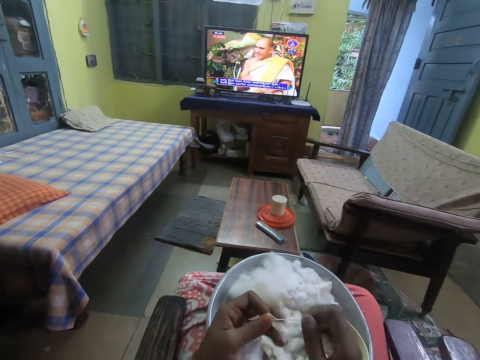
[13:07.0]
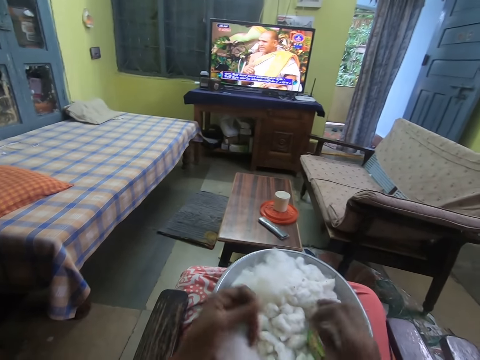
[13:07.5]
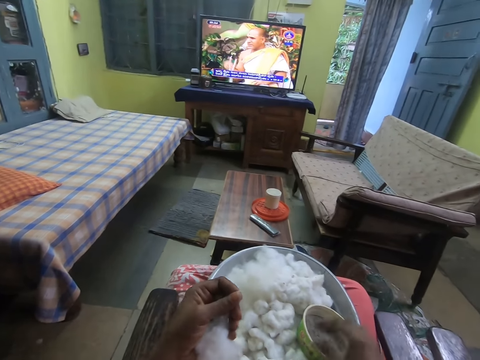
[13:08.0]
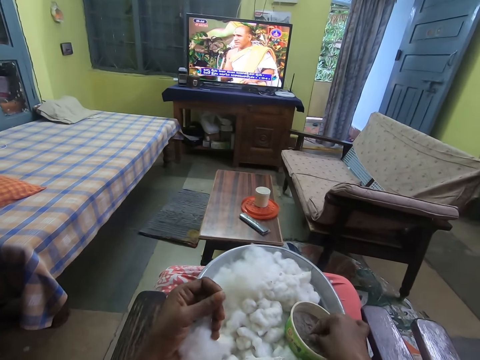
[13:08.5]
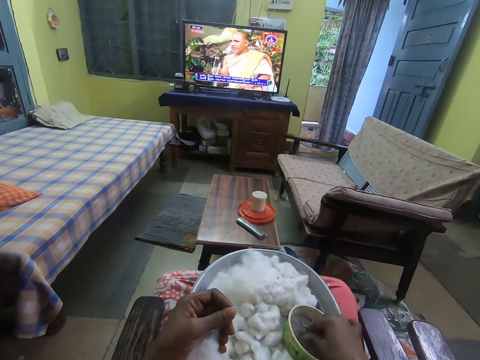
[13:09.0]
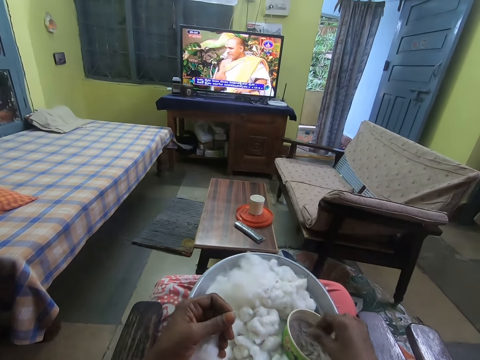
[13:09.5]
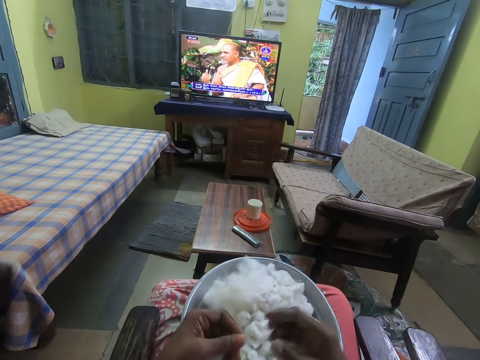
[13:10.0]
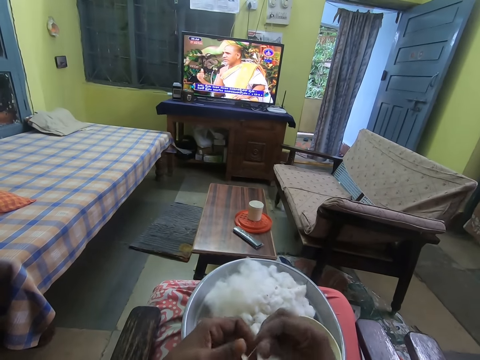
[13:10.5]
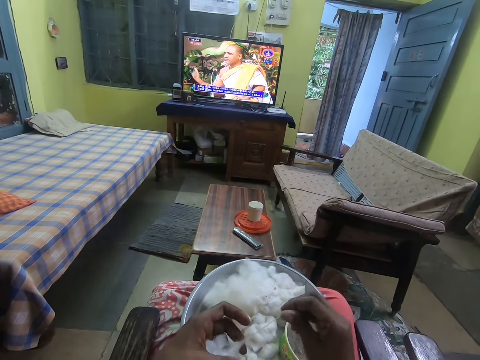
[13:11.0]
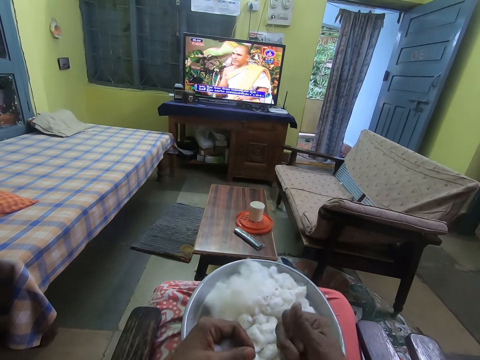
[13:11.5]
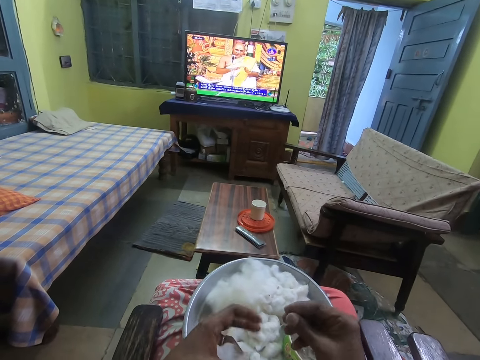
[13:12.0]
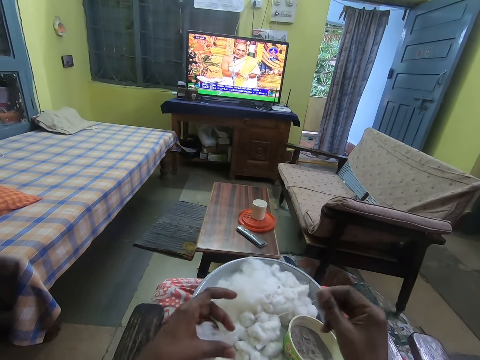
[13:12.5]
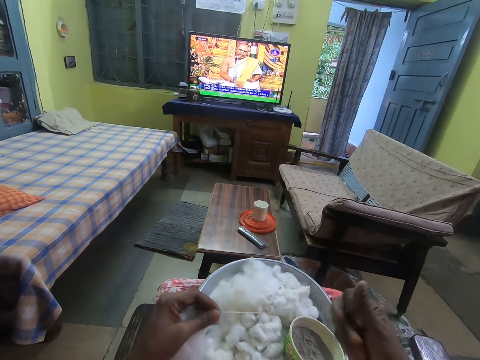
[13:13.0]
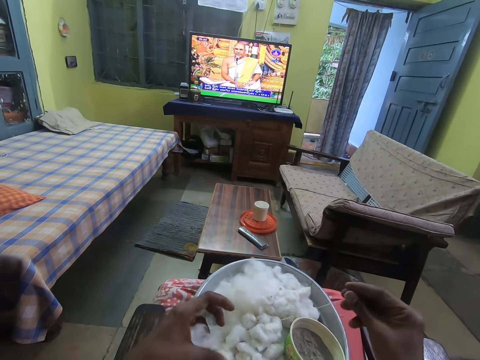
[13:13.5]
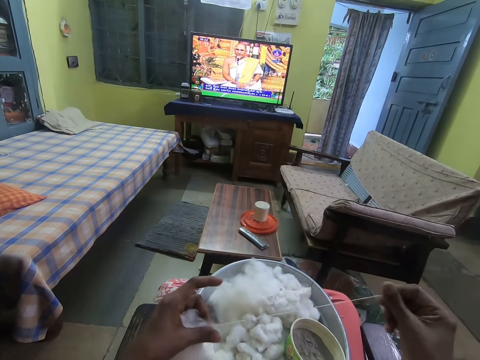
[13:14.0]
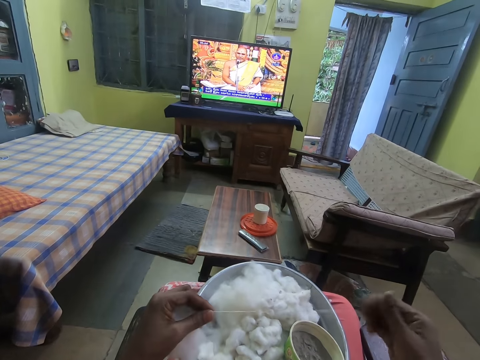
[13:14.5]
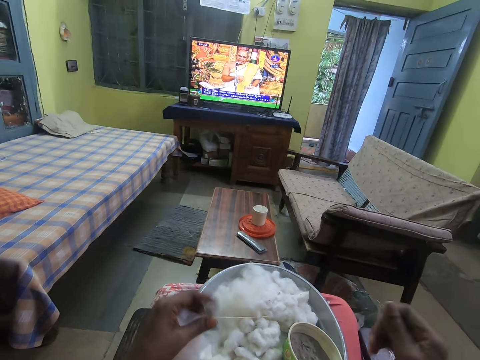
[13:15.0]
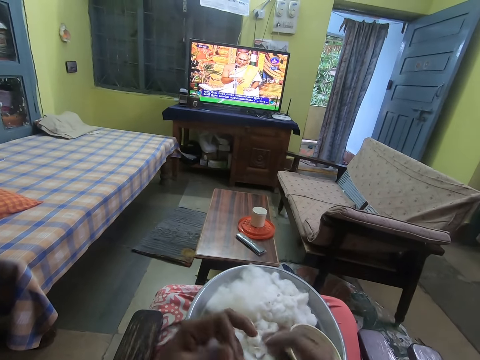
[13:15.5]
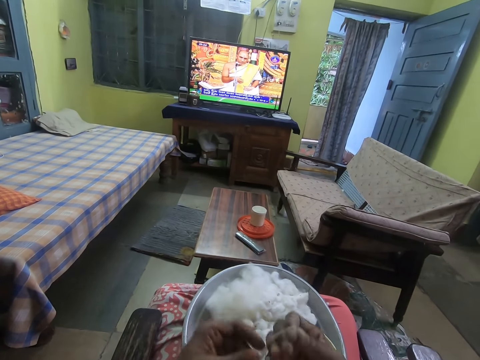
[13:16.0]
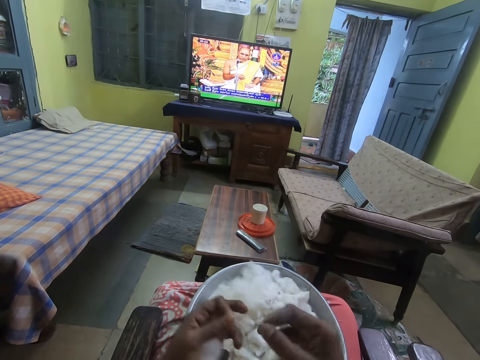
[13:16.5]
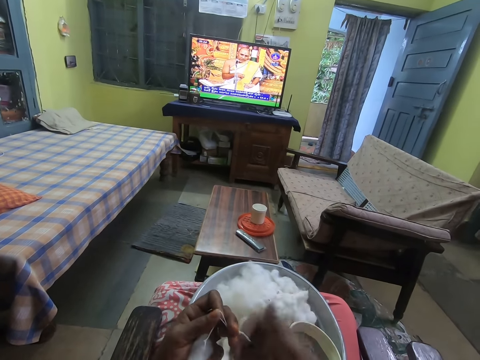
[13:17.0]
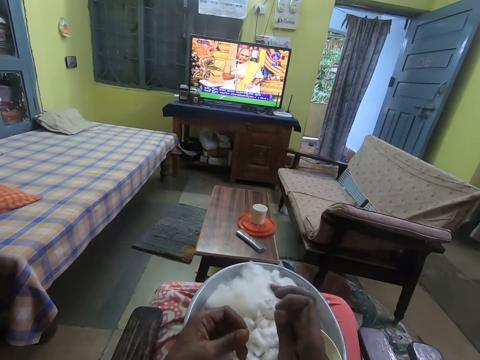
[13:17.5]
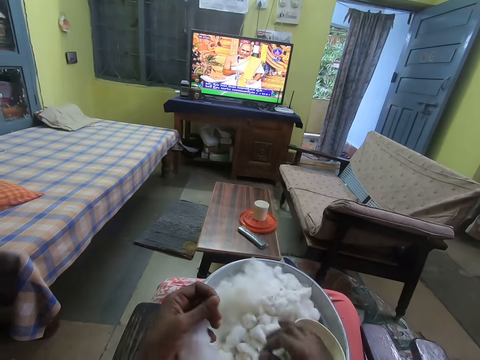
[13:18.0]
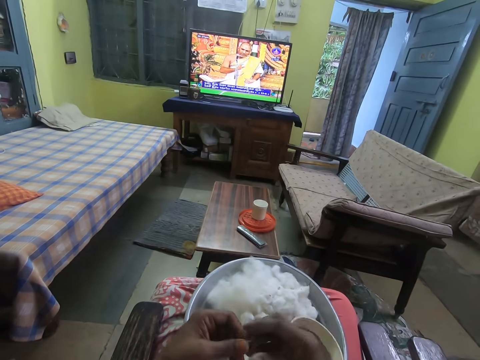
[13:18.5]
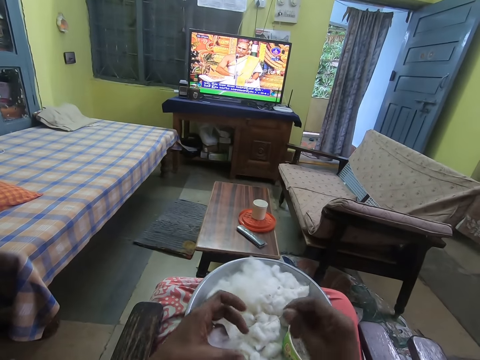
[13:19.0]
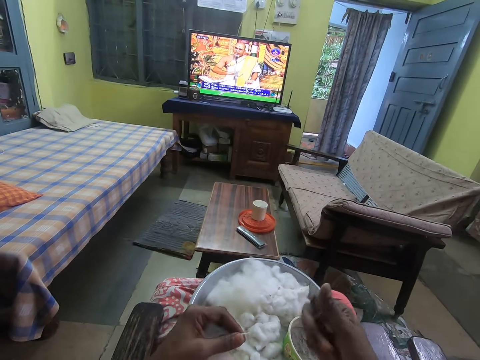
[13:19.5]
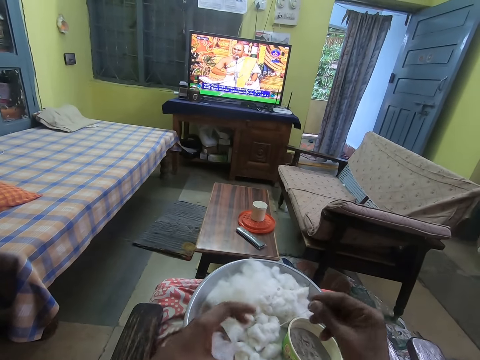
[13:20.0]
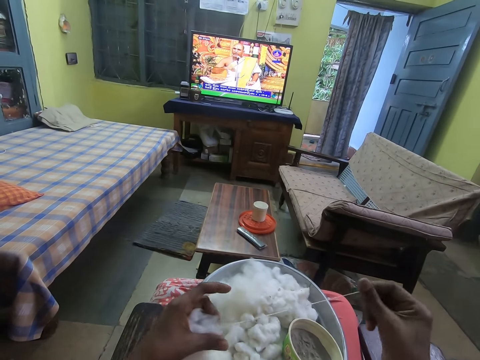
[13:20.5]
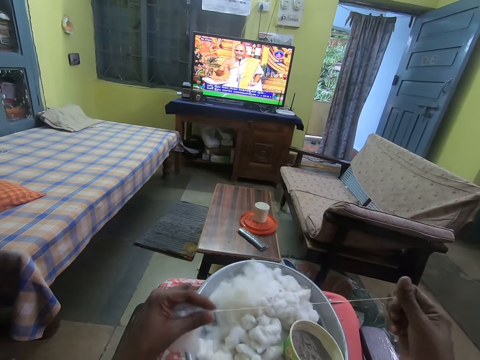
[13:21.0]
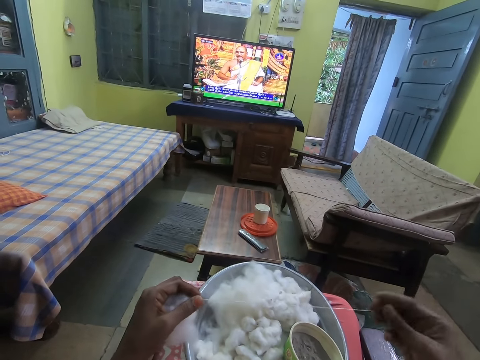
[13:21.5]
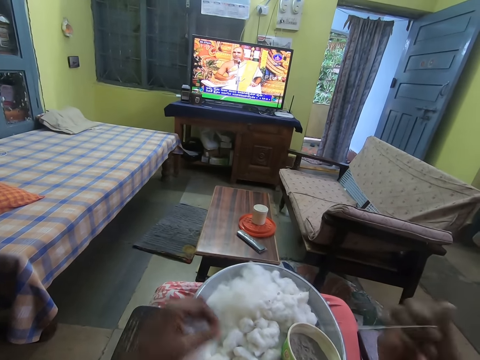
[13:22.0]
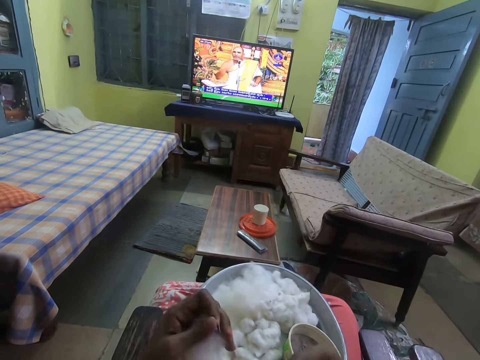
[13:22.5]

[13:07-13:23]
The camera wearer moves her hand, puts wool on the tray and dips her hand in the oil. She rubs some powder in the container with her right hand. She rubs her fingers together and holds the wool. She pulls the wool with both hands. She makes the wool. She drops the wool on the tray, holds the wool and makes the wool.

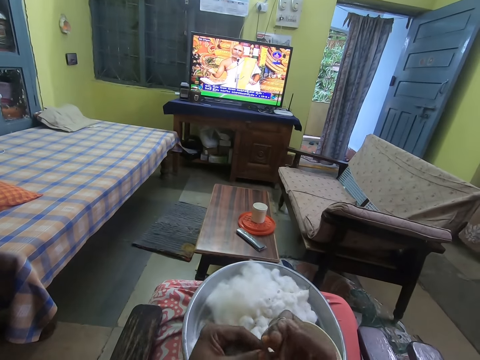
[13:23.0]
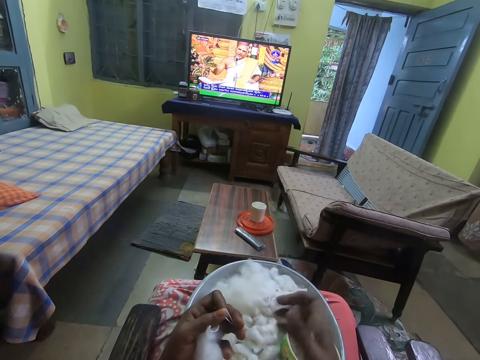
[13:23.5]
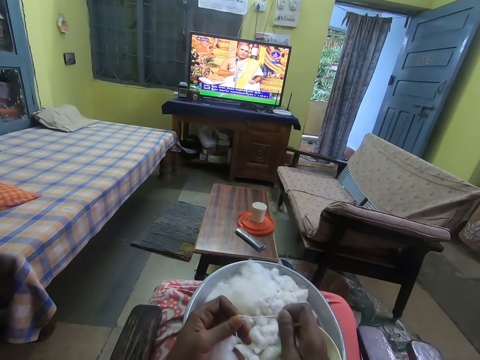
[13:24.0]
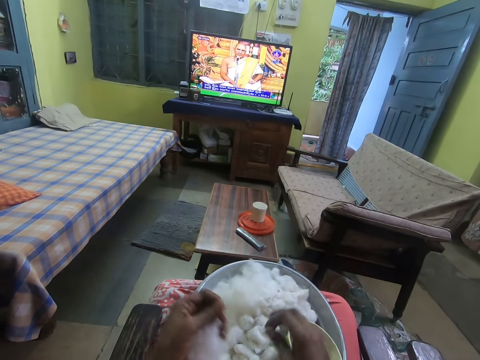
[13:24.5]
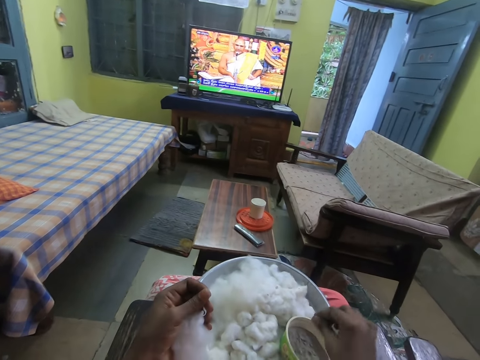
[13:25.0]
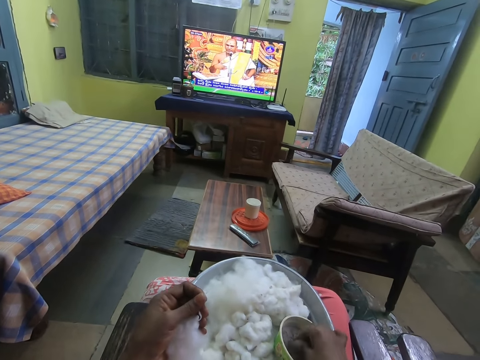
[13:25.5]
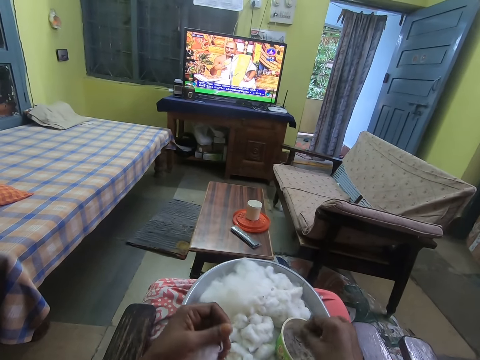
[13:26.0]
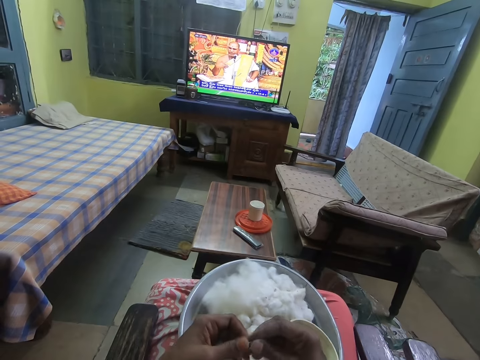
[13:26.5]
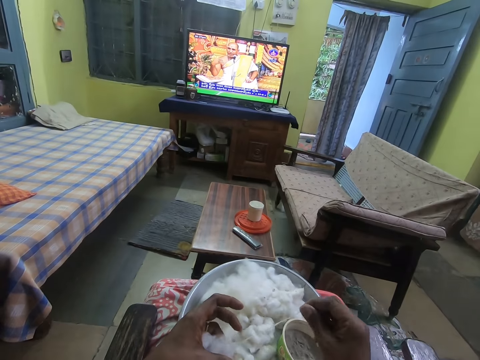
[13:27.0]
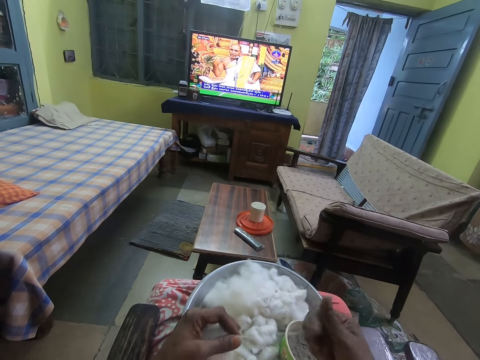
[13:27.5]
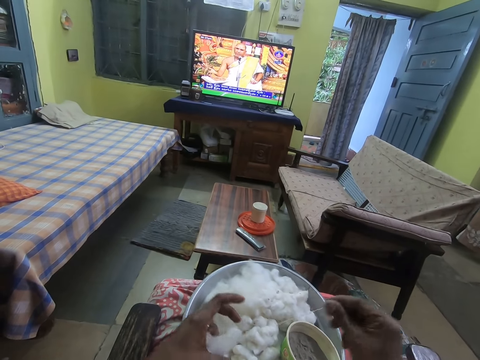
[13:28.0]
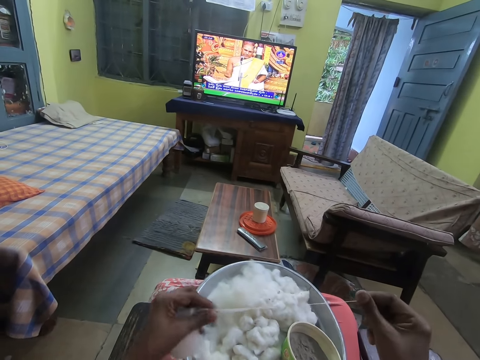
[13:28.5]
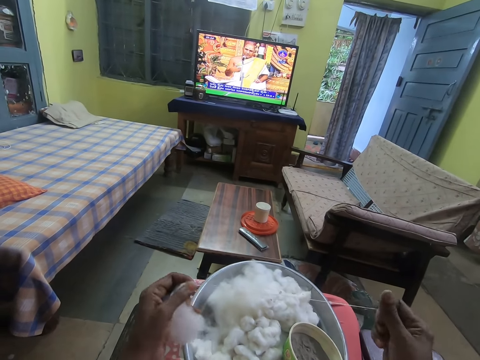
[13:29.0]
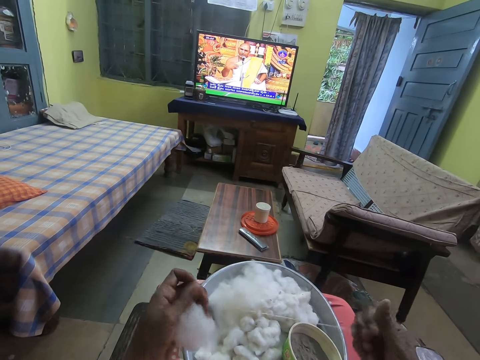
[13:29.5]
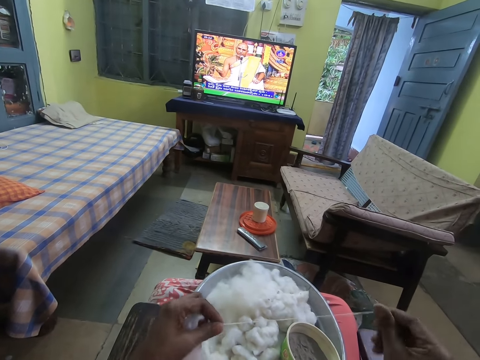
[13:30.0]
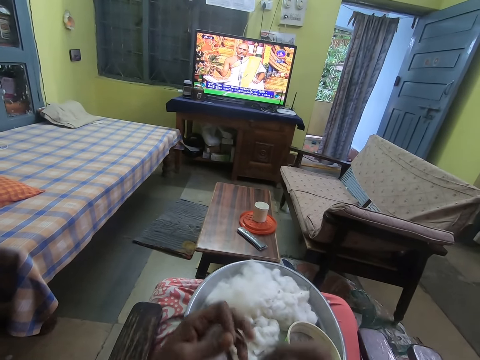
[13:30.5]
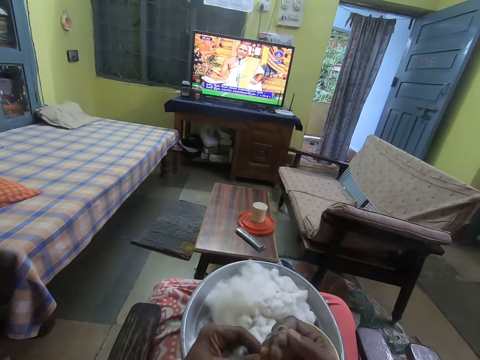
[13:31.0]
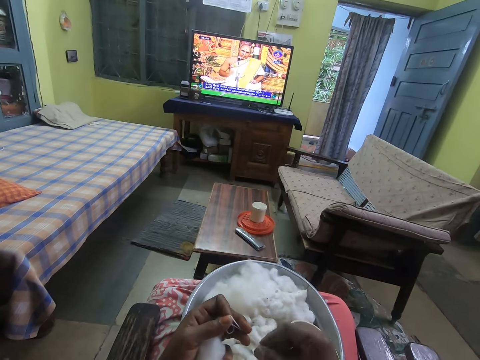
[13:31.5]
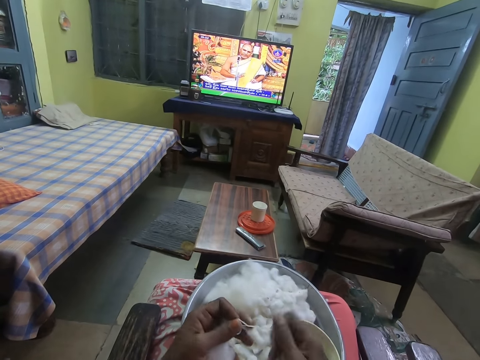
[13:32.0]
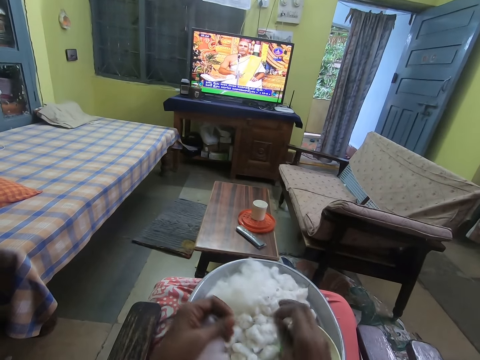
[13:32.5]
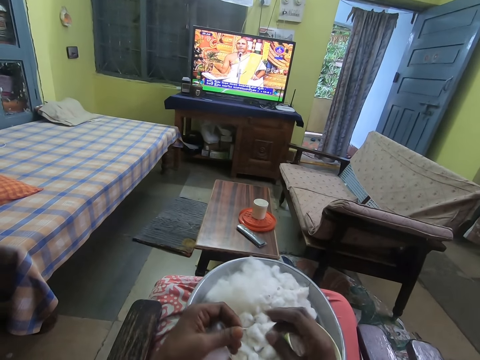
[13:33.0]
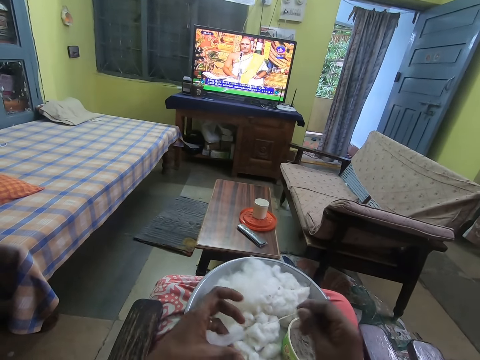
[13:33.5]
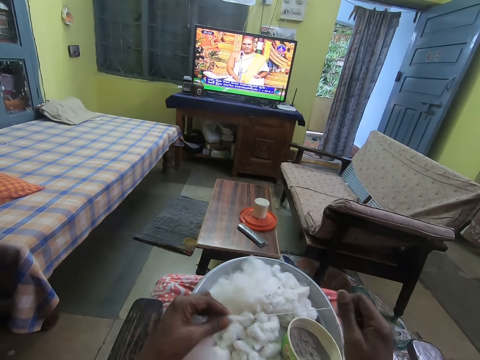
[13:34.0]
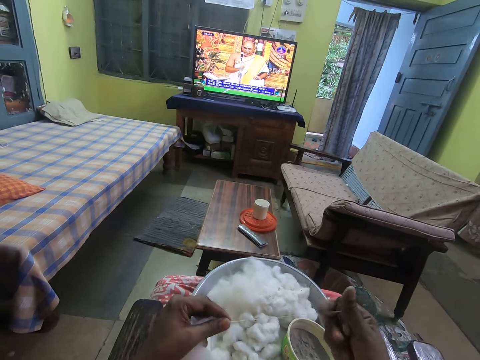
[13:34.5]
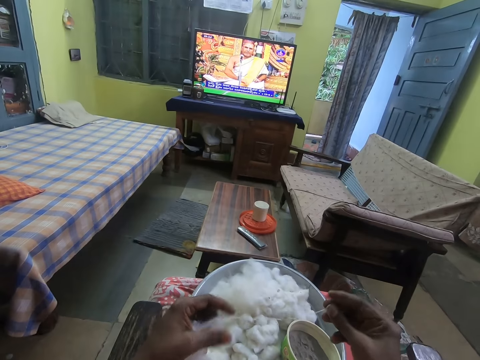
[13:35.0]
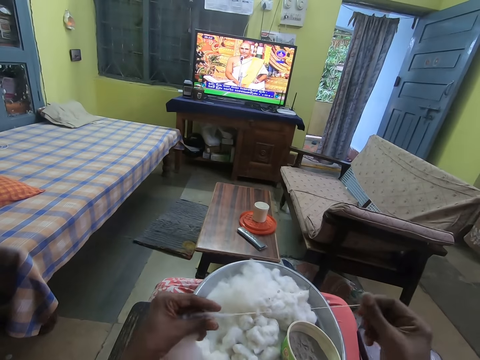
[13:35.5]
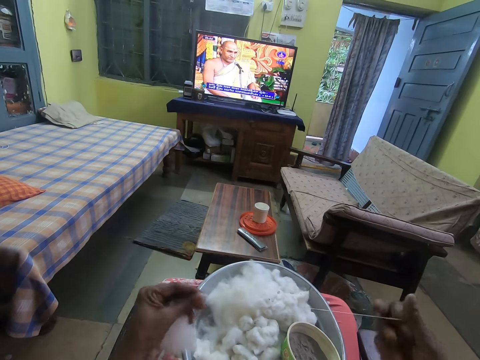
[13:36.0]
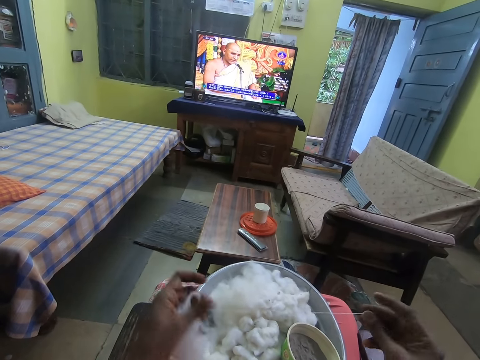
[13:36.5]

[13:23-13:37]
The camera wearer drops wool on the tray and dips her hand in the oil. She rubs some powder in the container with her right hand. She rubs her fingers together and holds the wool. She pulls the wool with both hands. She makes the wool. She drops the wool on the tray, holds the wool and makes the wool.
